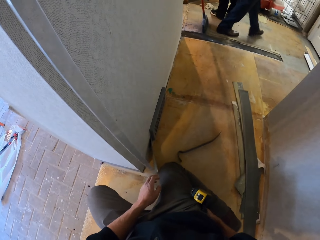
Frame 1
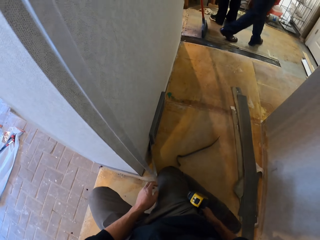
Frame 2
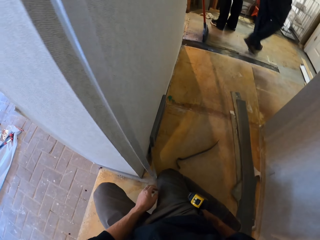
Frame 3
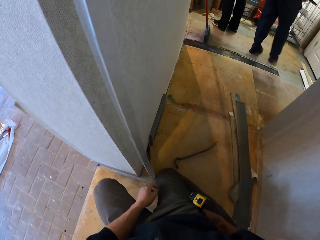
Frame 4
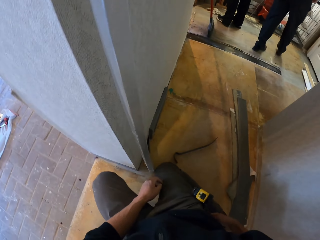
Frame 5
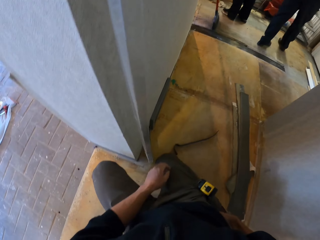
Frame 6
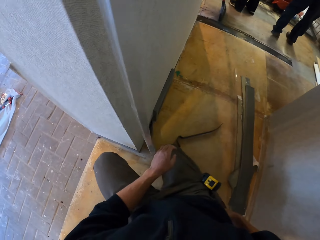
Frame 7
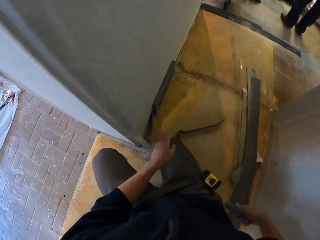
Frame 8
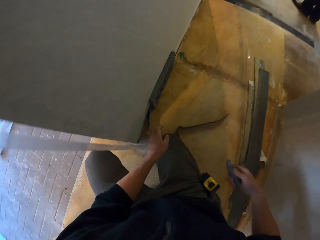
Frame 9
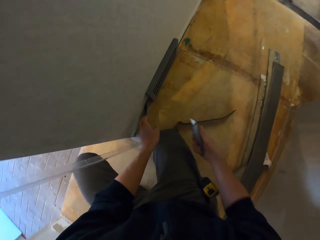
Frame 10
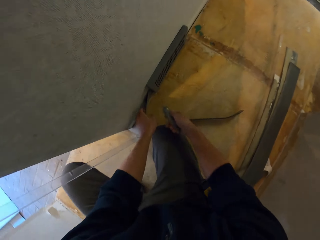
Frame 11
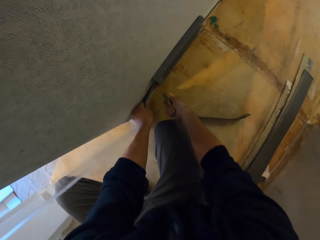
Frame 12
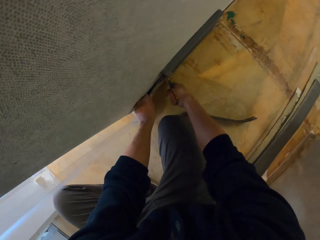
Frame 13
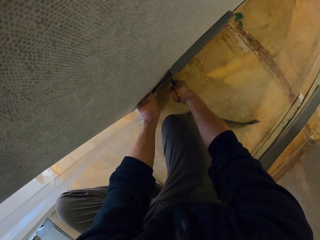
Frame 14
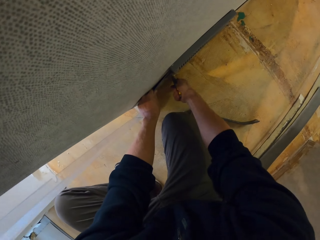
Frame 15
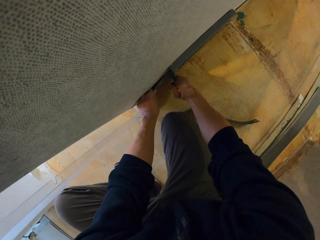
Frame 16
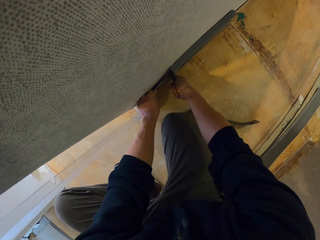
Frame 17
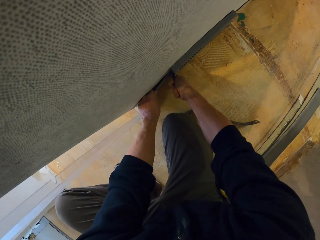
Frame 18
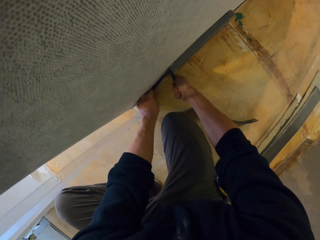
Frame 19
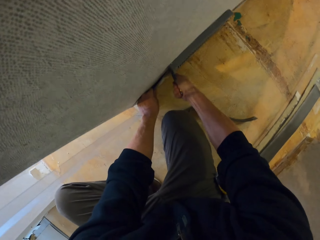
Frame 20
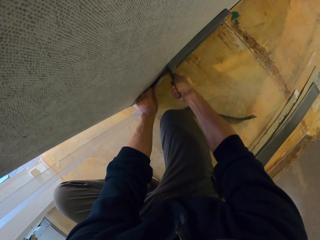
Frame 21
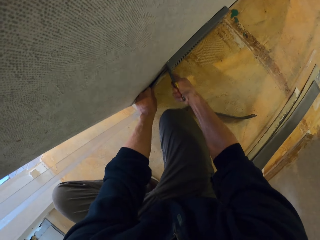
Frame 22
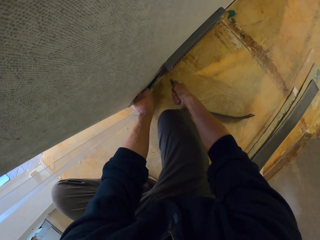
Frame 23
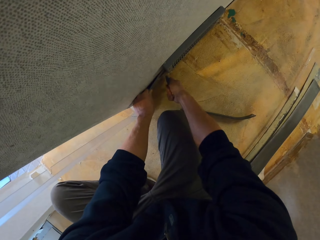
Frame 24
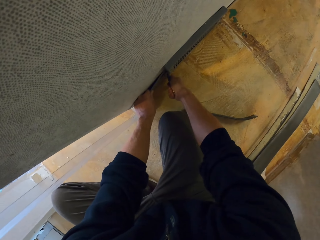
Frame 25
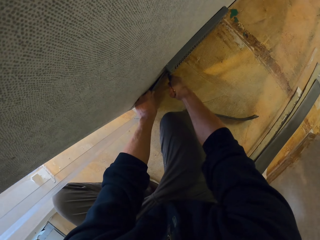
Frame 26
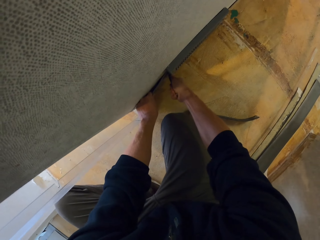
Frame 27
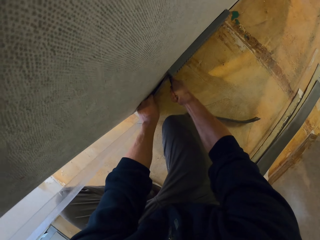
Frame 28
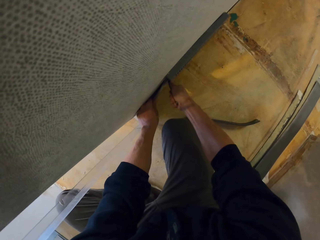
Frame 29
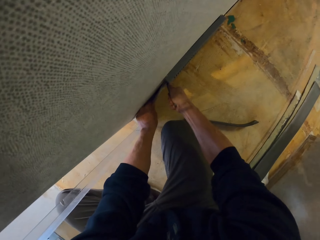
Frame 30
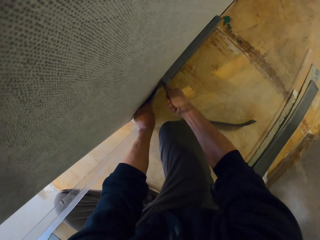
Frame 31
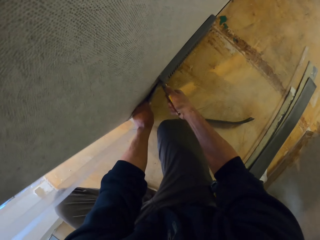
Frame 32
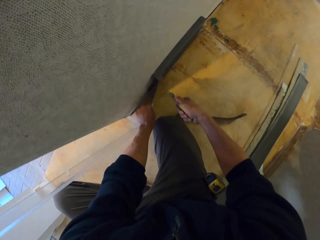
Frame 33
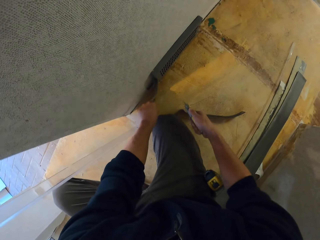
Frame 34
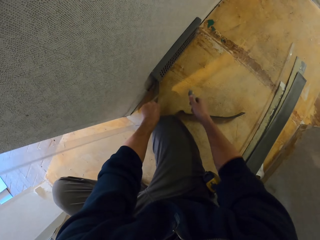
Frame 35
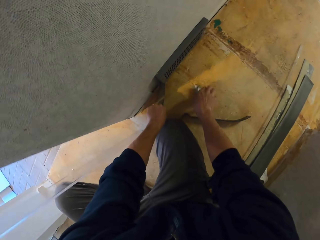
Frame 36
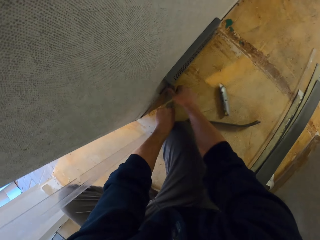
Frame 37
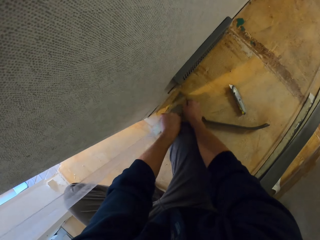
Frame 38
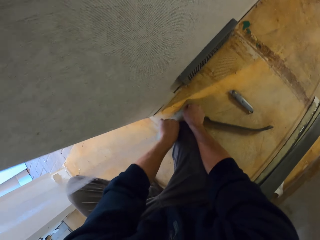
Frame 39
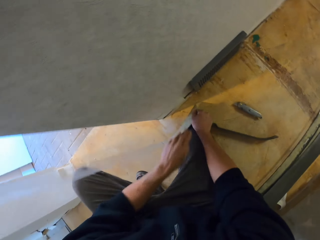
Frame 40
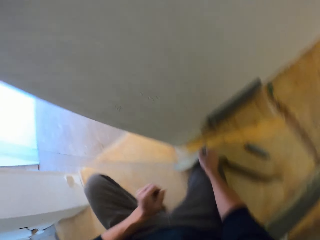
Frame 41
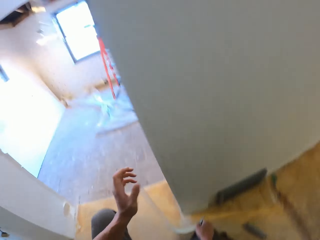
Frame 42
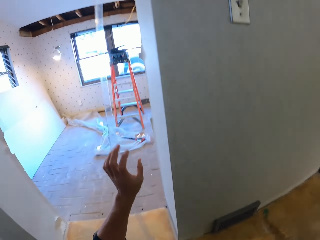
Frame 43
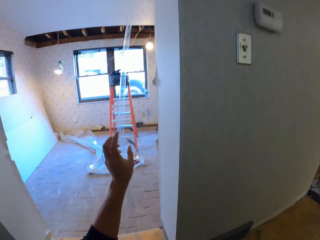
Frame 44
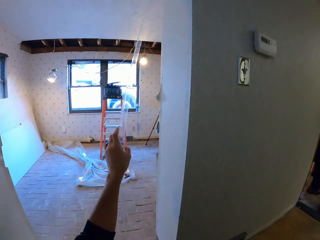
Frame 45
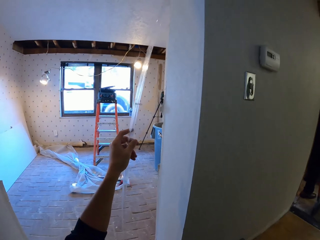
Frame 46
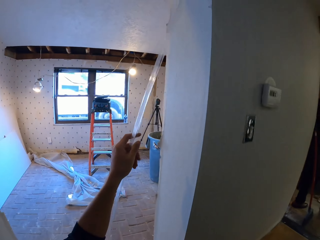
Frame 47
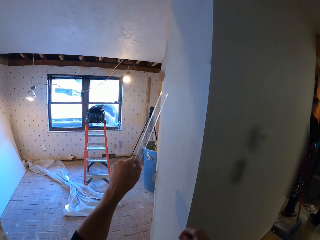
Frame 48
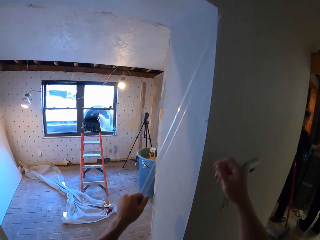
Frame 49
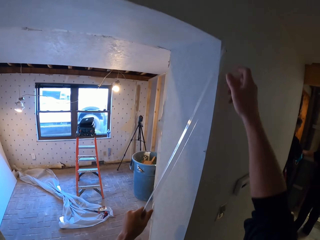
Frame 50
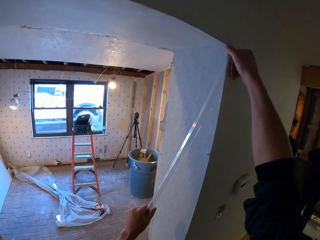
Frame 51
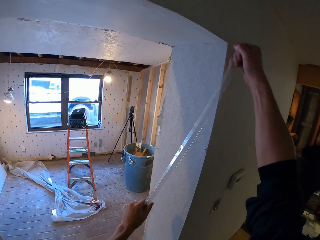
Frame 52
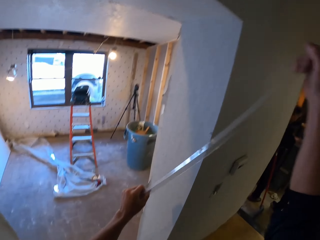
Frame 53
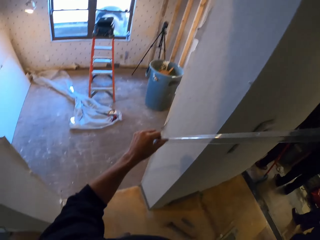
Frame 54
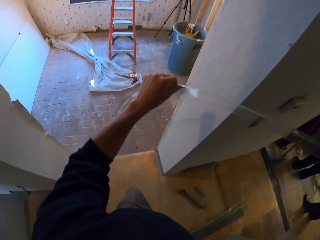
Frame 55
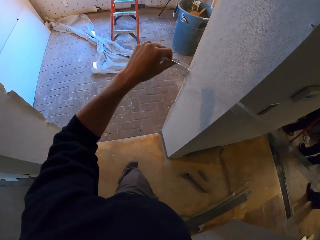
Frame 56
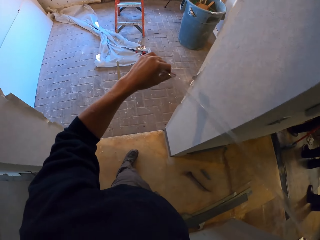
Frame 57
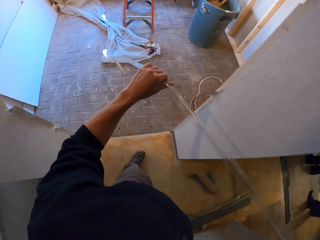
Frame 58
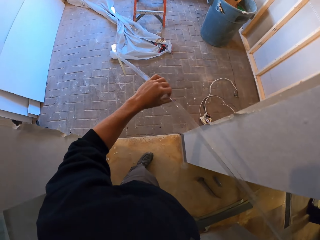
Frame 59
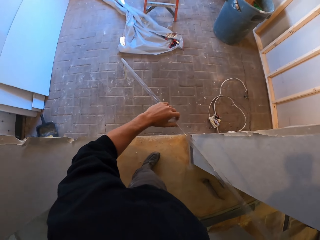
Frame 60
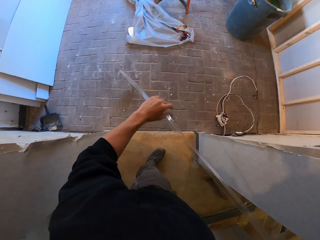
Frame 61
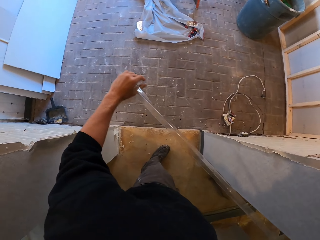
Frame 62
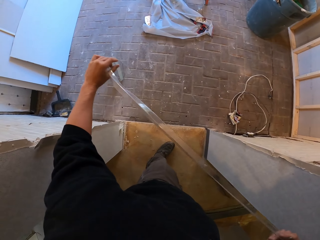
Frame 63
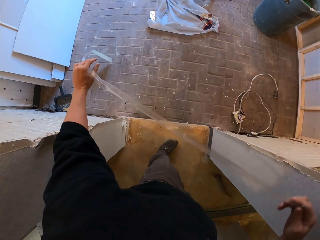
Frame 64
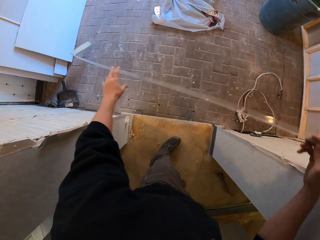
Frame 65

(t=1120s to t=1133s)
The camera wearer removes a cutter from the back pocket. They cut the wall corner protector with the cutter. They put the cutter on the floor, pull the wall corner protector, hold the wall corner protector, and remove the wall corner protector.

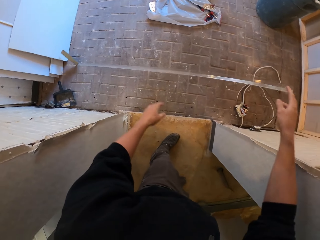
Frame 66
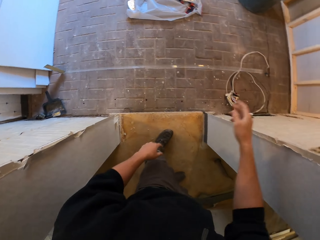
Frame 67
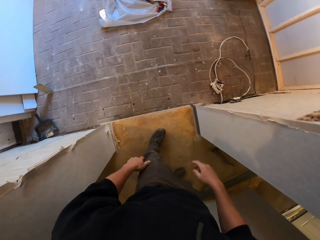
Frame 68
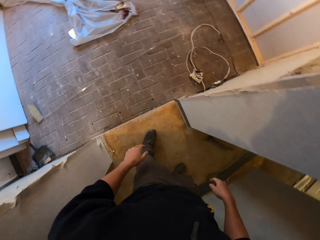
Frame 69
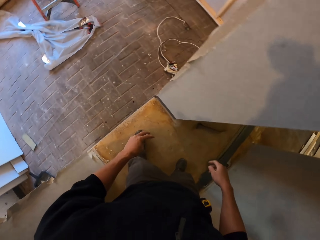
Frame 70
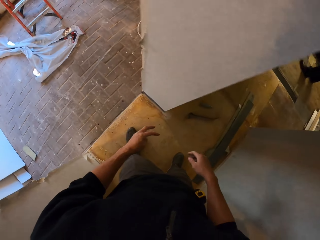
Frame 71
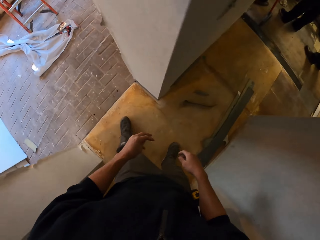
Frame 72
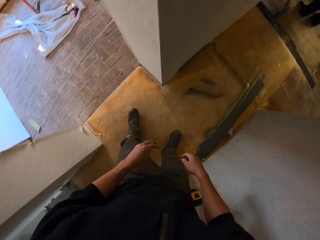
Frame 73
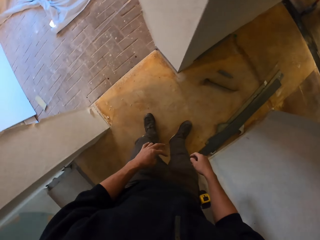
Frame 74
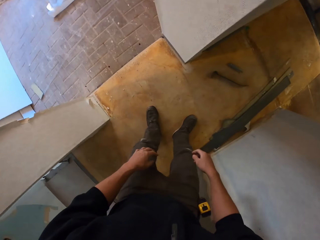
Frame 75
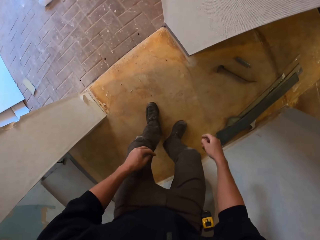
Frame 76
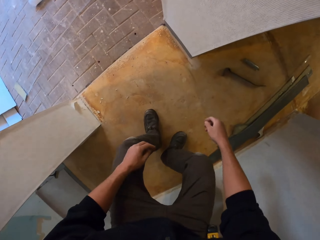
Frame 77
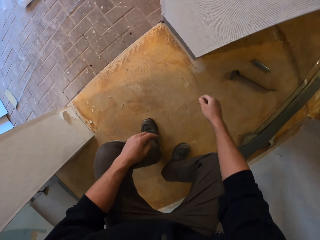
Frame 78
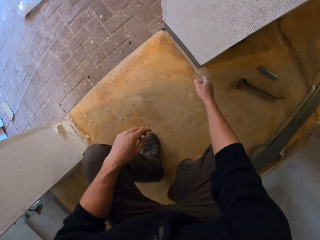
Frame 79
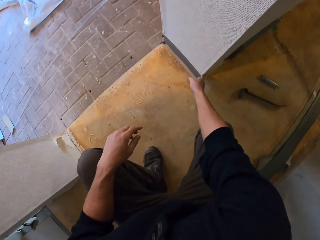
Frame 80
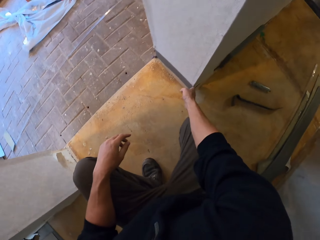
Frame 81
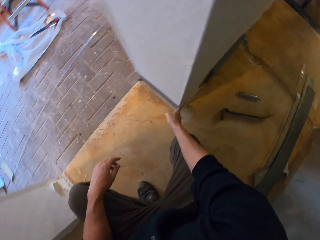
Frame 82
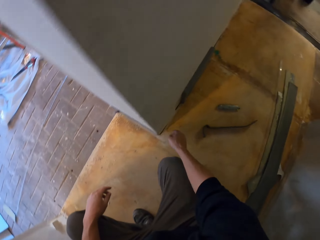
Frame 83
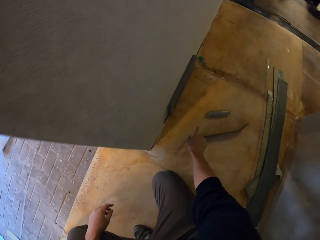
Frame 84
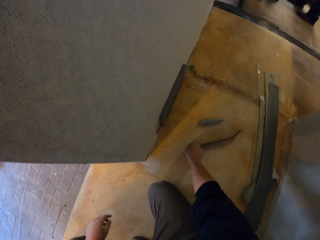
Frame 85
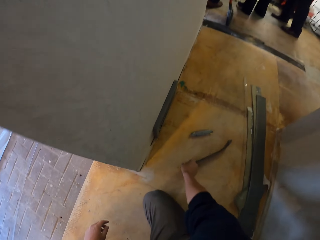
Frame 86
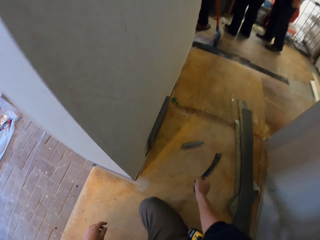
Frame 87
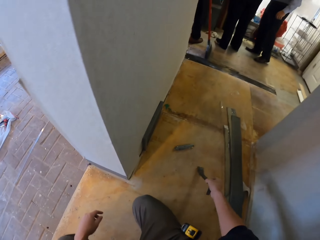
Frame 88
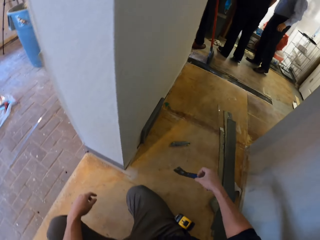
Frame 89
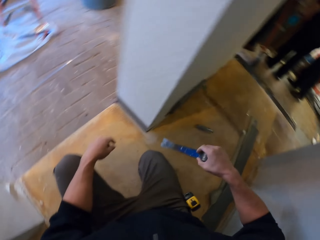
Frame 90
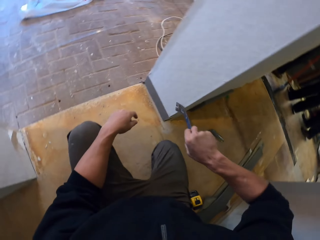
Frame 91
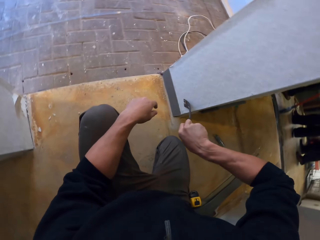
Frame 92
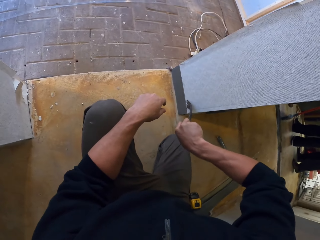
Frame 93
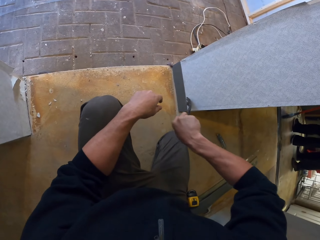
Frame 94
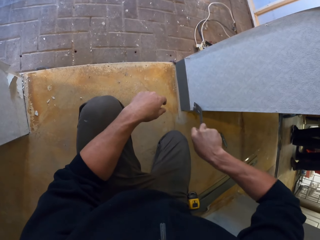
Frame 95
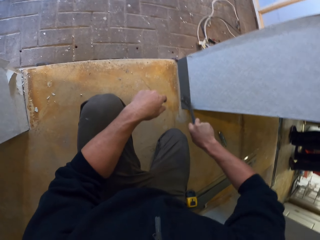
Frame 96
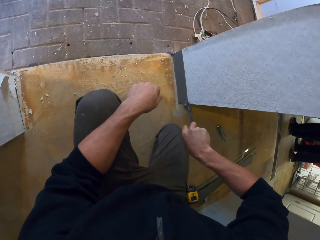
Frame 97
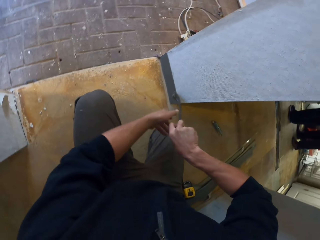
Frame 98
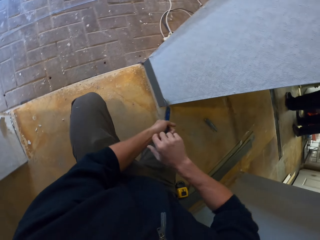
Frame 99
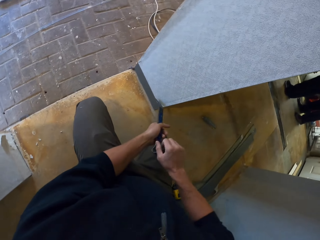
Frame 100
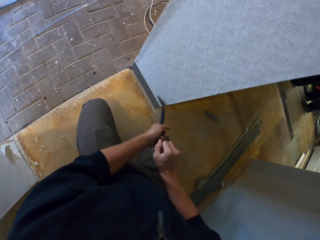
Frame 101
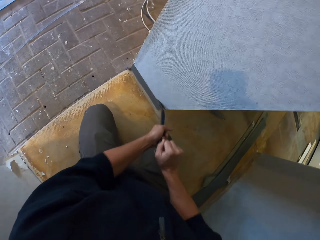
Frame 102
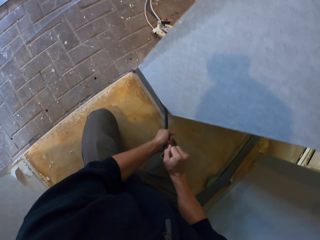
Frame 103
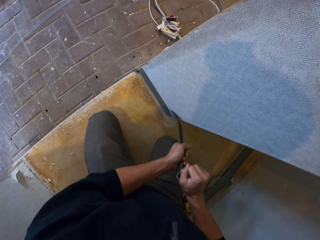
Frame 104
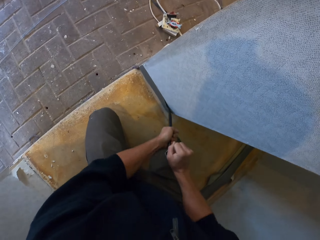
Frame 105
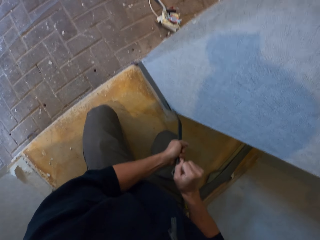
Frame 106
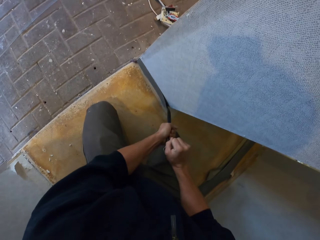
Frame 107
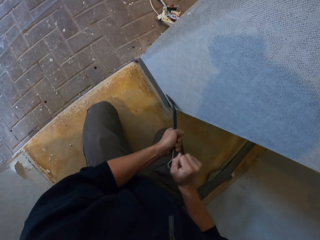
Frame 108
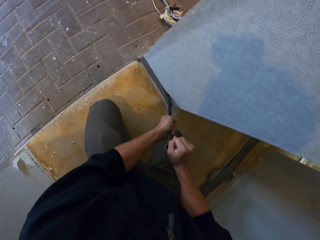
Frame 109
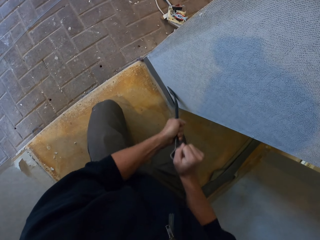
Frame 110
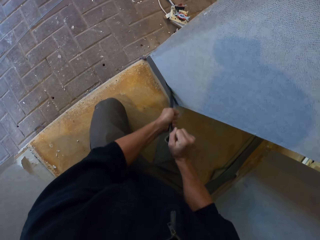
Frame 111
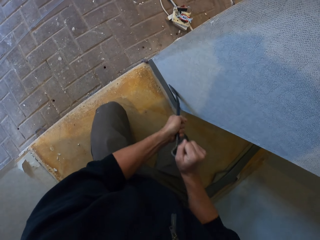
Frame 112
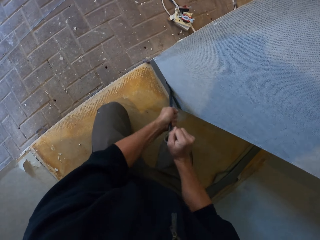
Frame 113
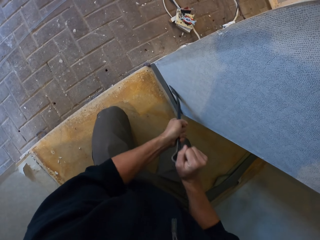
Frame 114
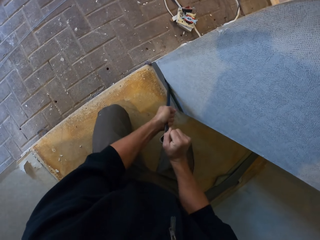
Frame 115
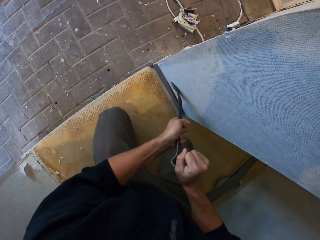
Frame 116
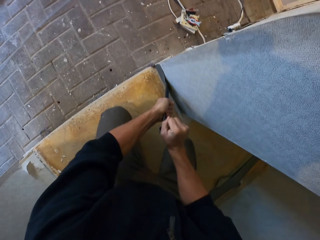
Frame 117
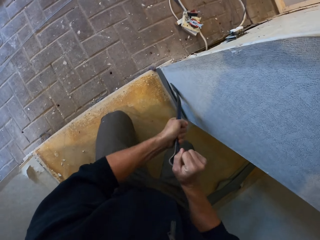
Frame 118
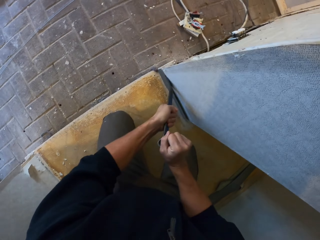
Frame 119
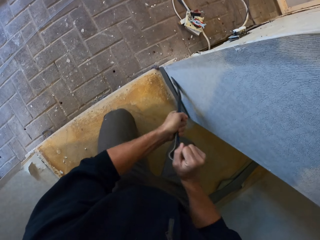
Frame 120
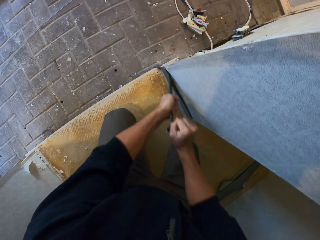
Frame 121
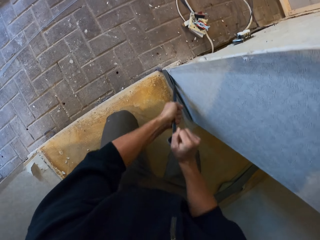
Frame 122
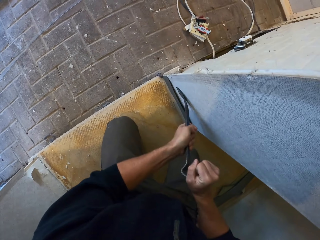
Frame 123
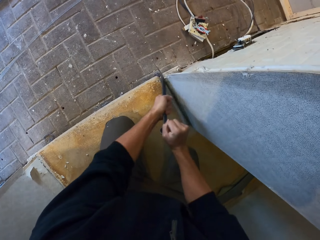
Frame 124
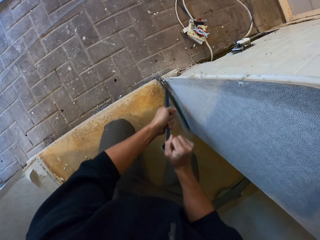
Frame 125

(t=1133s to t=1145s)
The camera wearer drops the wall corner protector down. They squat, touch the wall protector, pick up the crowbar, and remove the wall protector.
